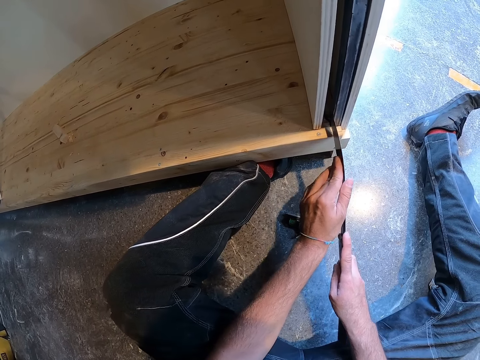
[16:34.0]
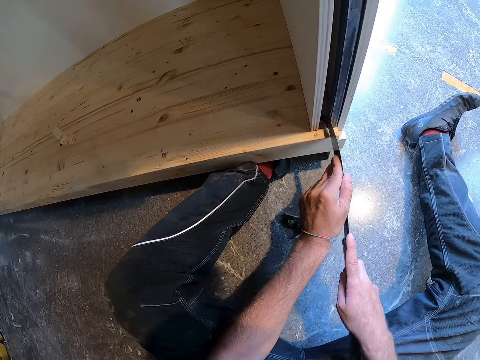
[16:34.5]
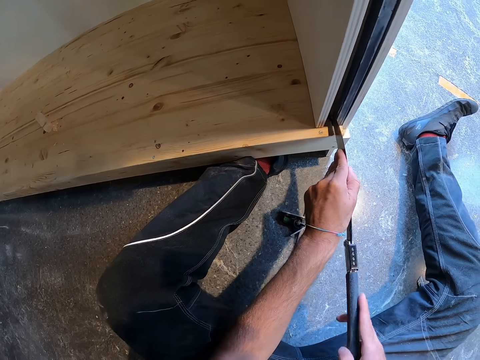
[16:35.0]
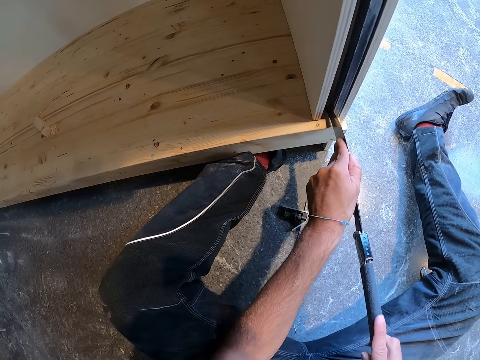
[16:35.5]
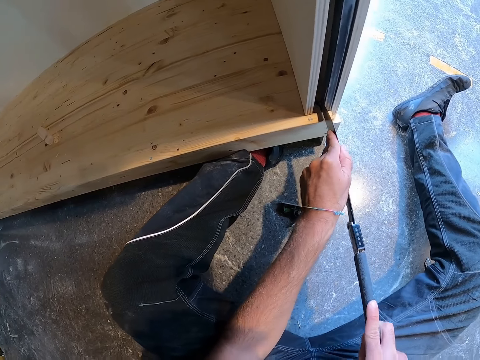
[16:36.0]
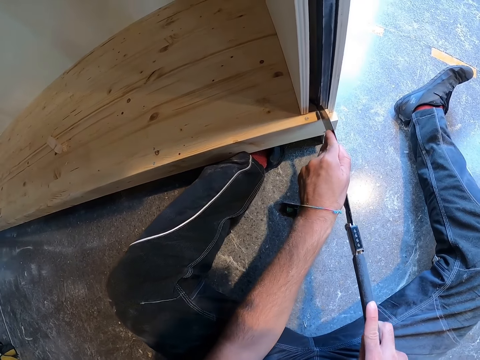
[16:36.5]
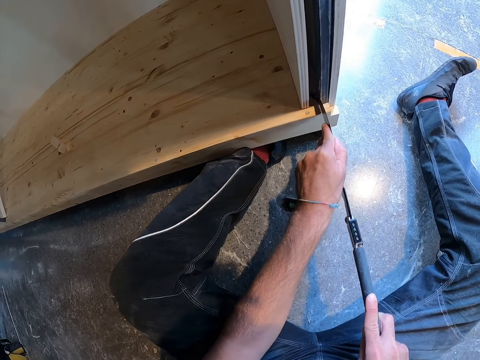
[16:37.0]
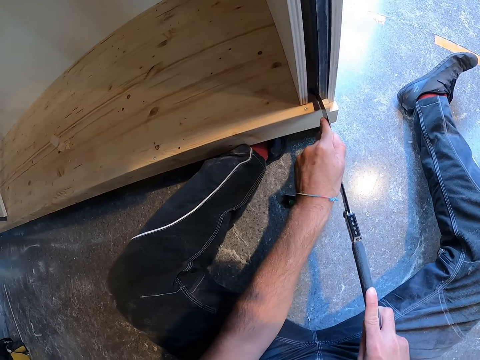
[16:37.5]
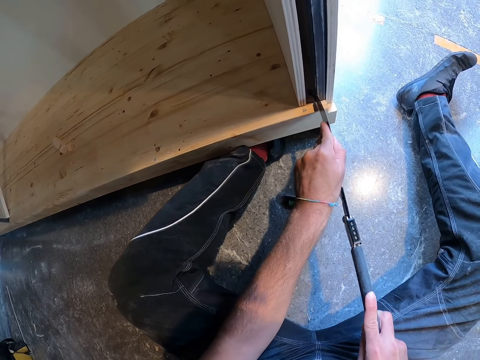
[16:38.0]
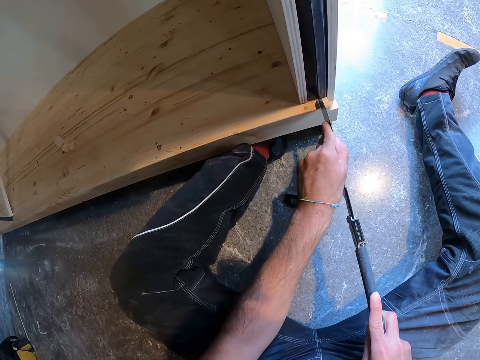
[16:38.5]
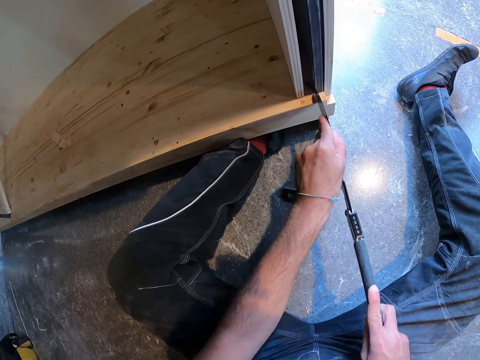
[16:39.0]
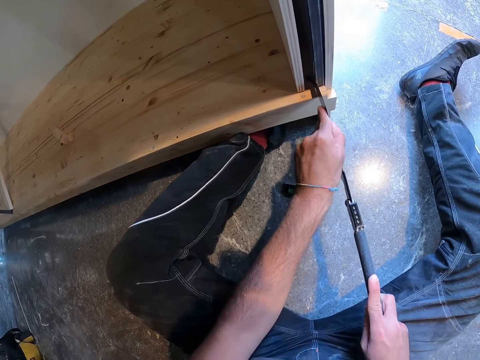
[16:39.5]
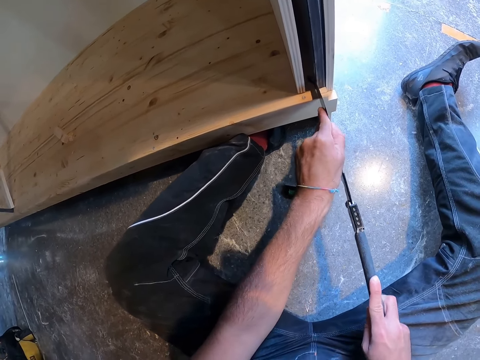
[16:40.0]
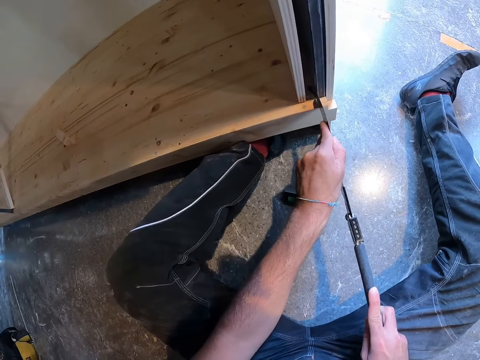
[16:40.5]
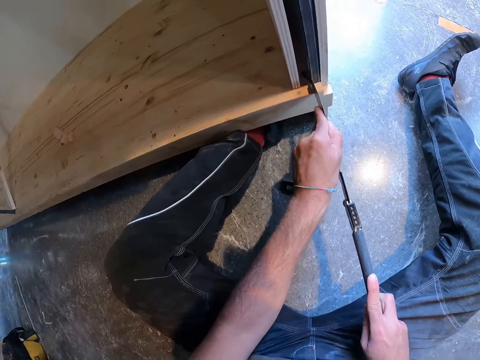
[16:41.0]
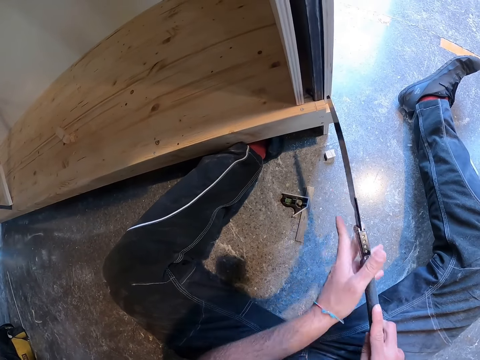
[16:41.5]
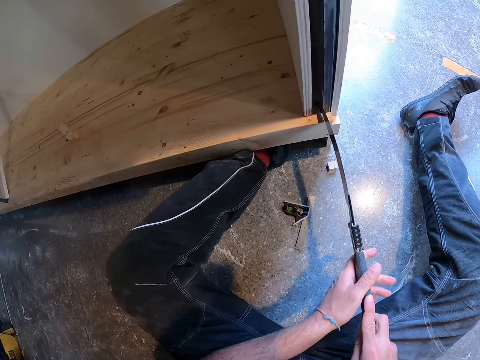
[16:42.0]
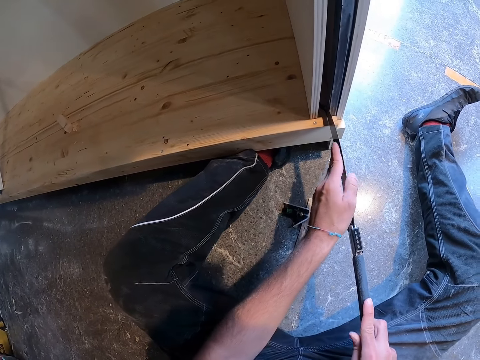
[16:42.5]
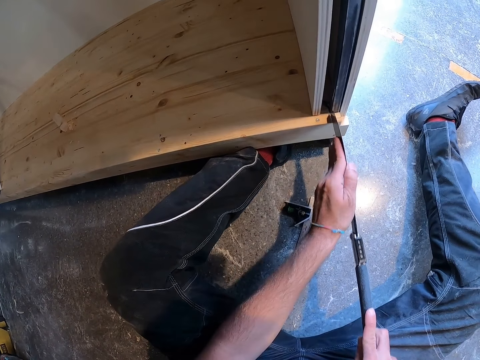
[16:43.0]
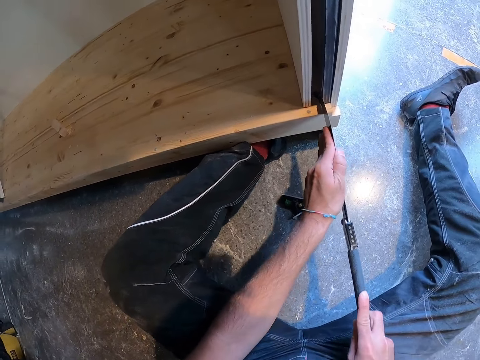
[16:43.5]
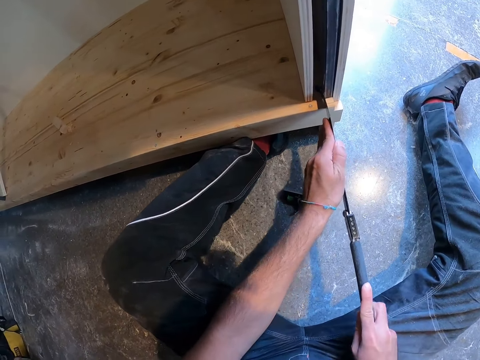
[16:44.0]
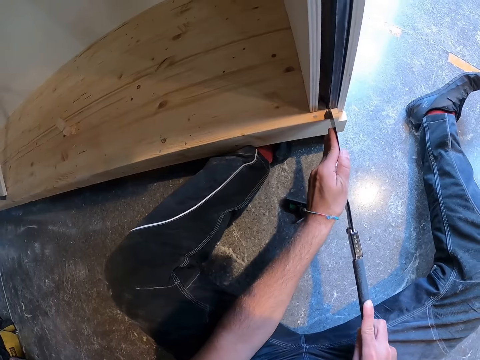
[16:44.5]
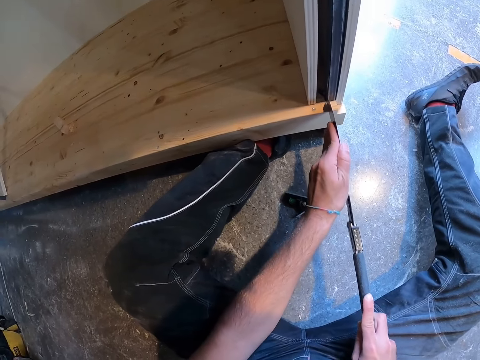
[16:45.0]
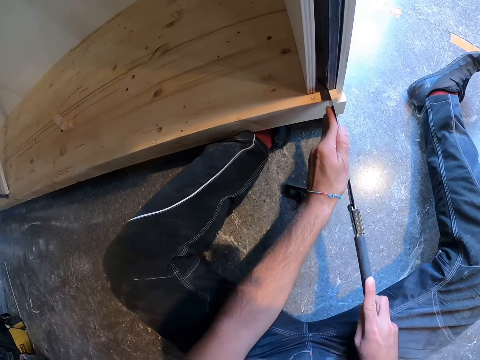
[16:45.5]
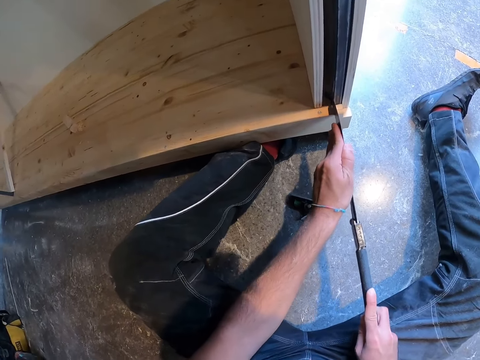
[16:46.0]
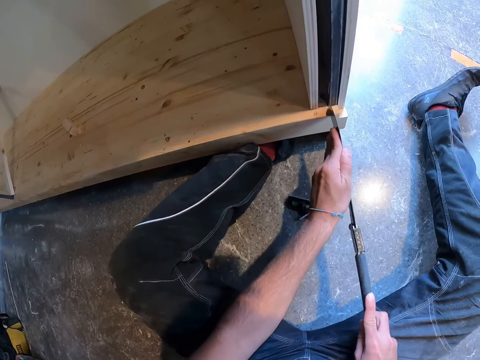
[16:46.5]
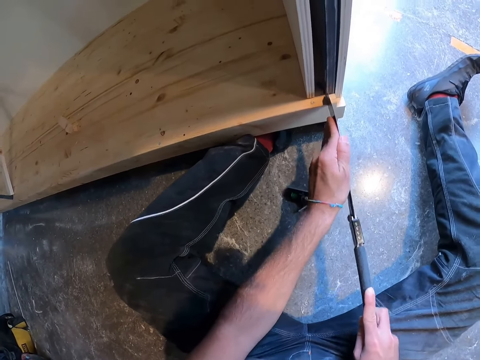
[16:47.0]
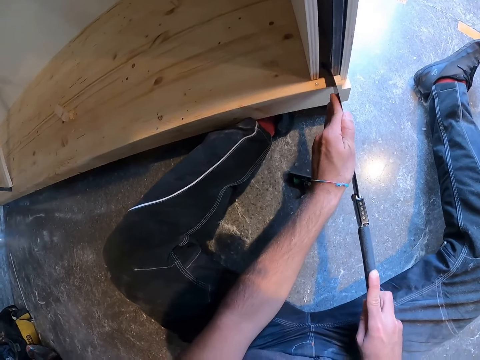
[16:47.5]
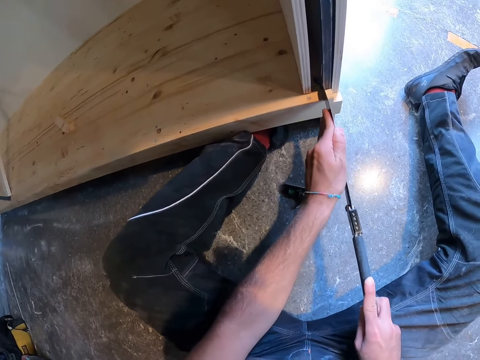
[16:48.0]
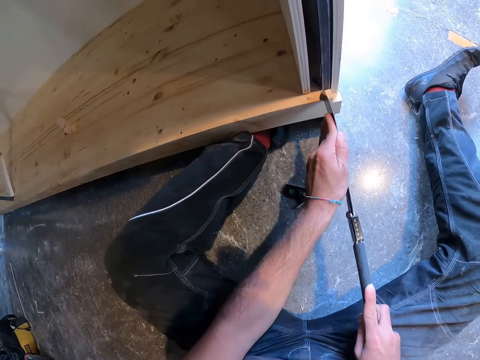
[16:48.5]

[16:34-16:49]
The camera wearer moves a hand along the saw. They lift the saw, move a hand along the saw, put the saw on the wood and cut the wood.

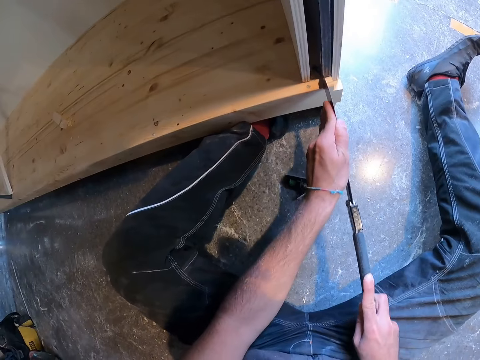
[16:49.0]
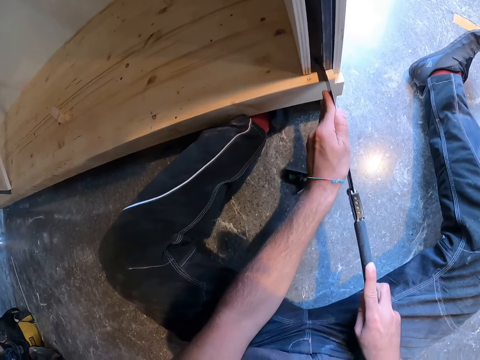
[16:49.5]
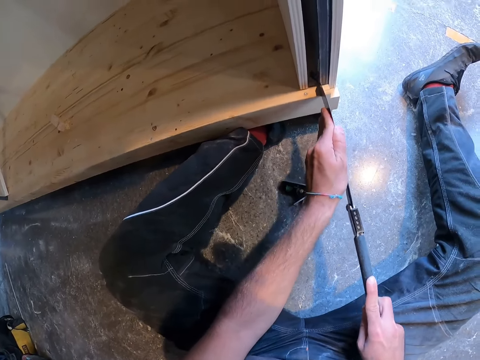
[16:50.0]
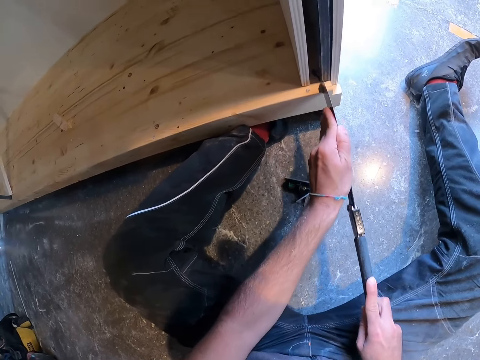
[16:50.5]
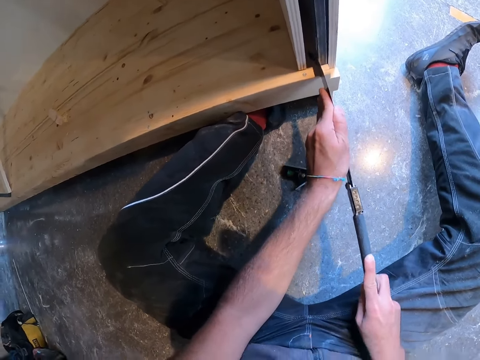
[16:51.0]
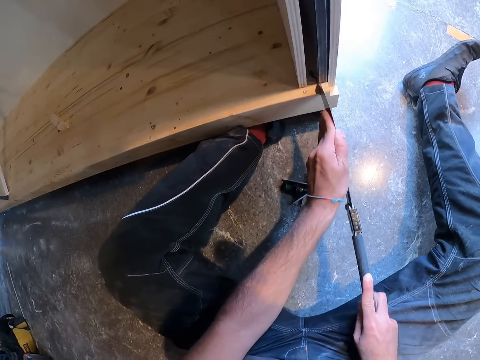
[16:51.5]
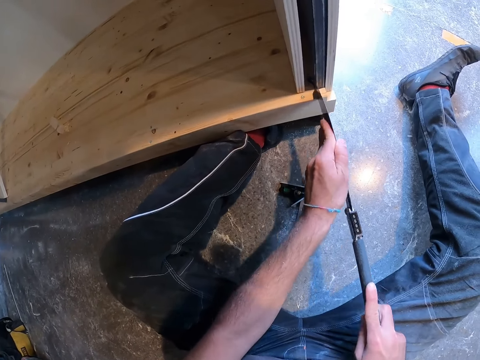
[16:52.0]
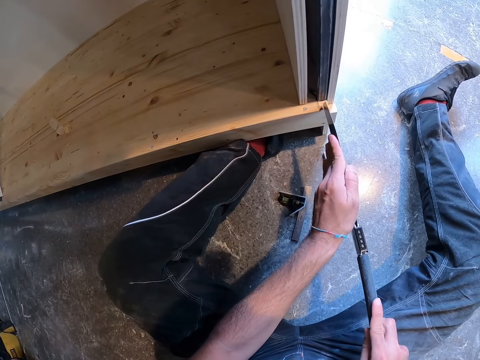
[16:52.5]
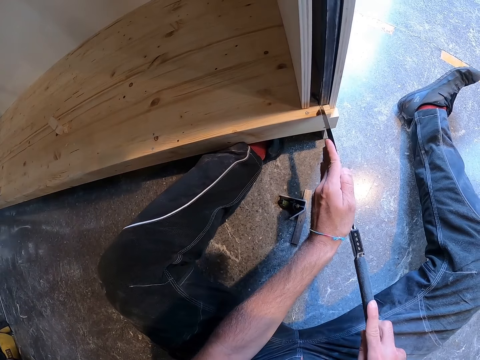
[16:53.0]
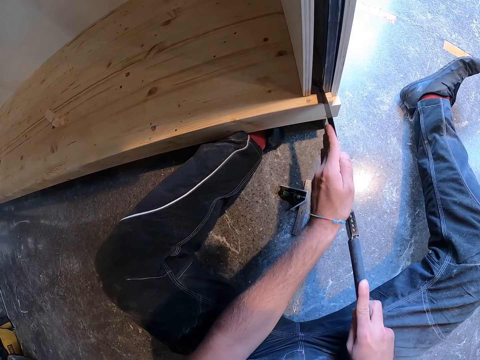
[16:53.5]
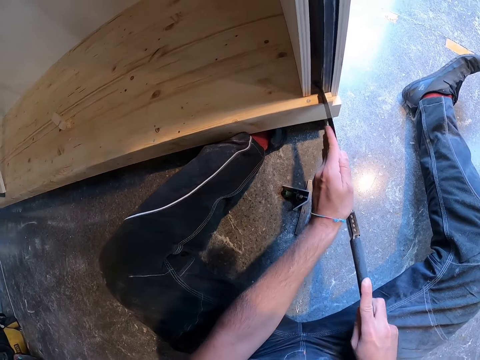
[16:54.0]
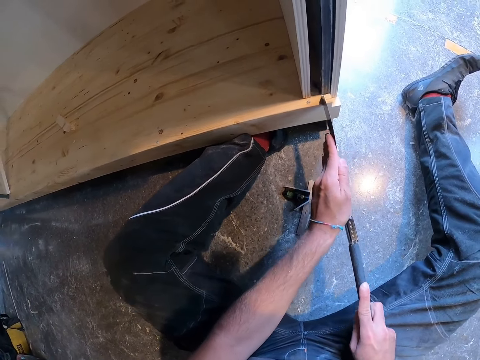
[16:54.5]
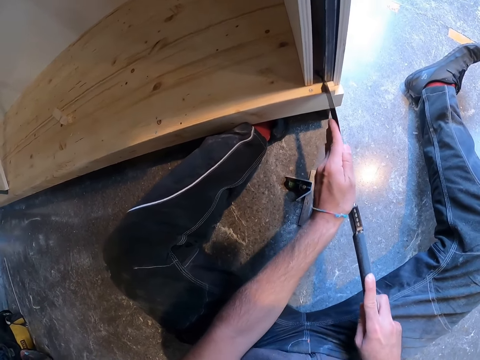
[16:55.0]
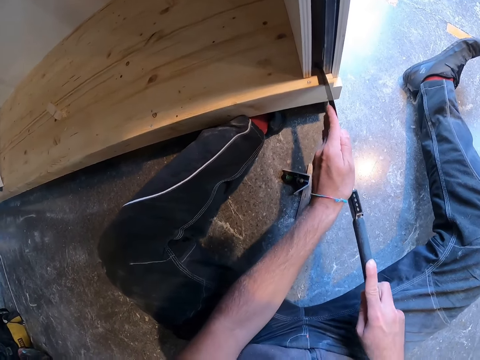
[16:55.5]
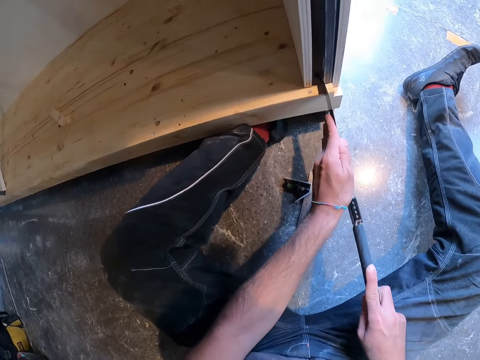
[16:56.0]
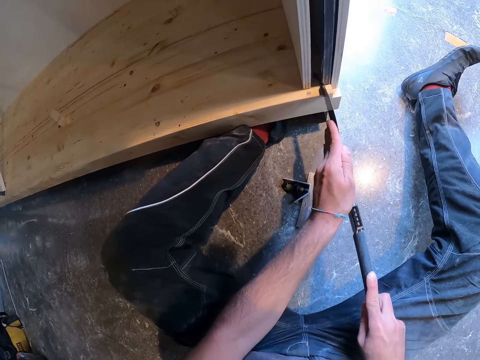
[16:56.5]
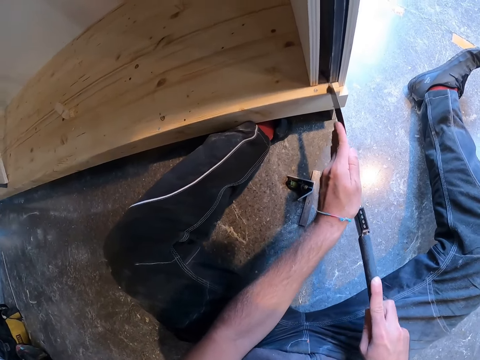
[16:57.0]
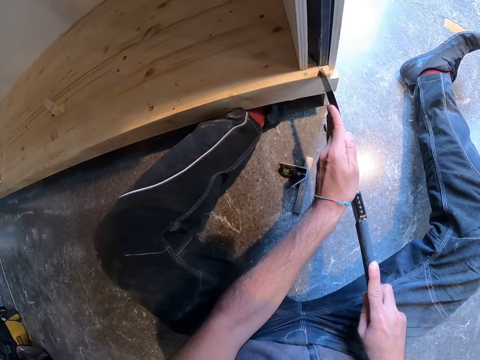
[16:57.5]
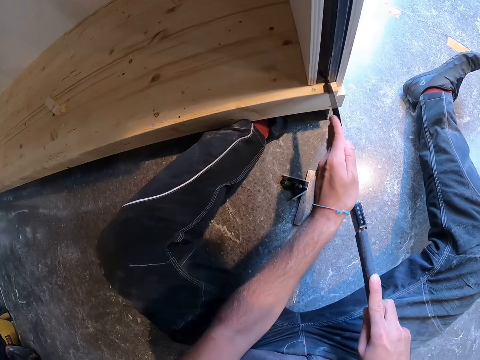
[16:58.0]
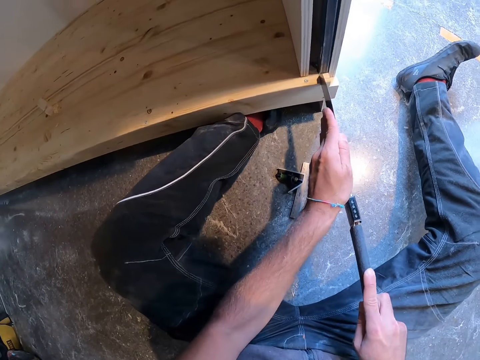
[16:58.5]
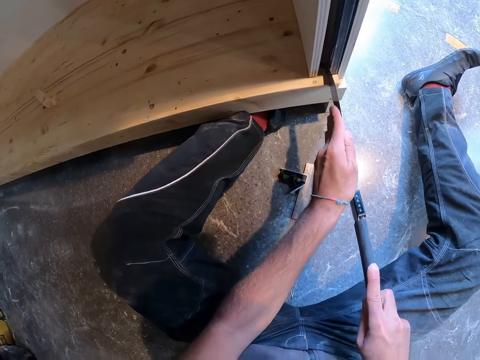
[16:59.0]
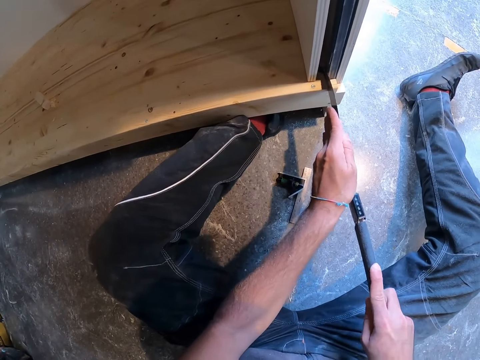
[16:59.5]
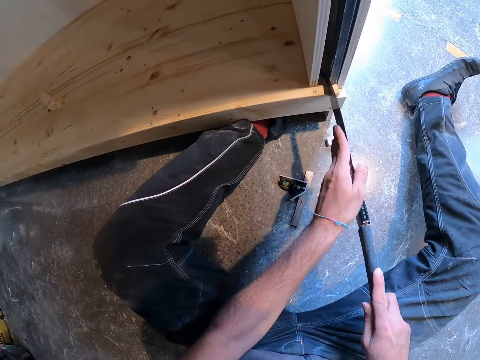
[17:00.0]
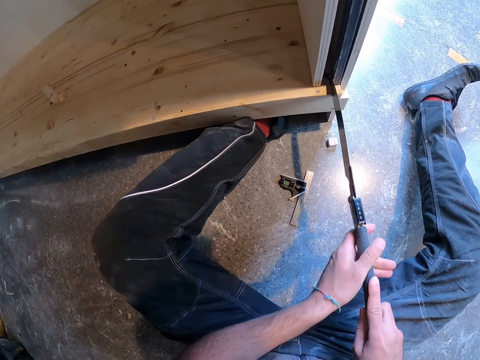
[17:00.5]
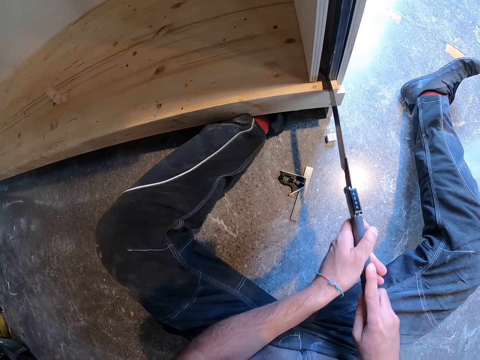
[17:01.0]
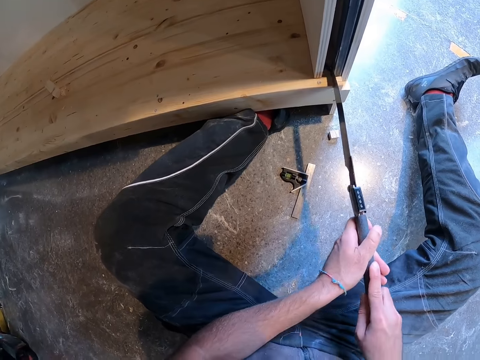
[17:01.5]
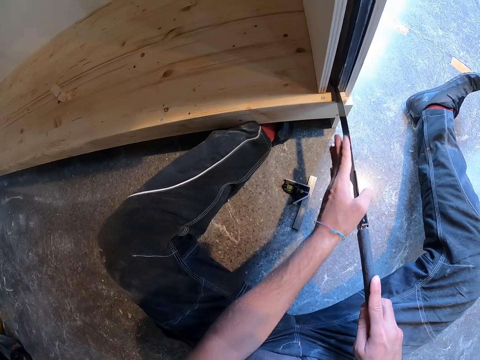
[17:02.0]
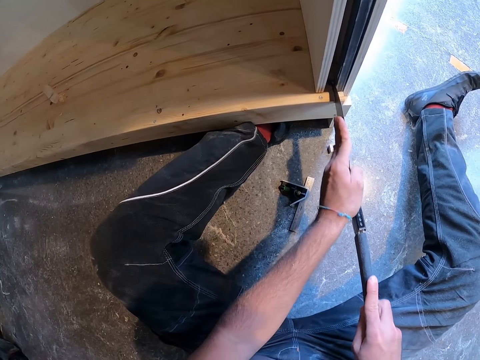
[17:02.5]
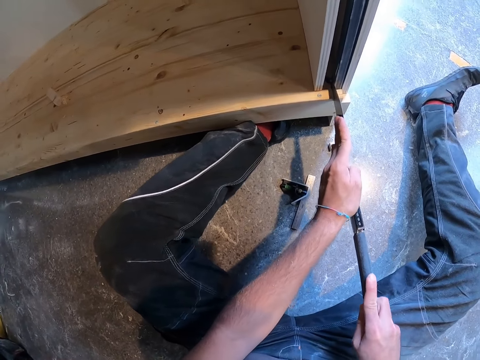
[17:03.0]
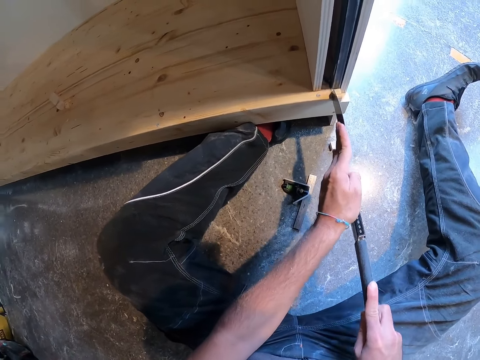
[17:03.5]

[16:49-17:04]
The camera wearer moves the saw away, puts the saw on the wood and cuts the wood. They move a hand along the saw. They move a hand along the saw again. They cut the wood and reposition a hand on the saw.
